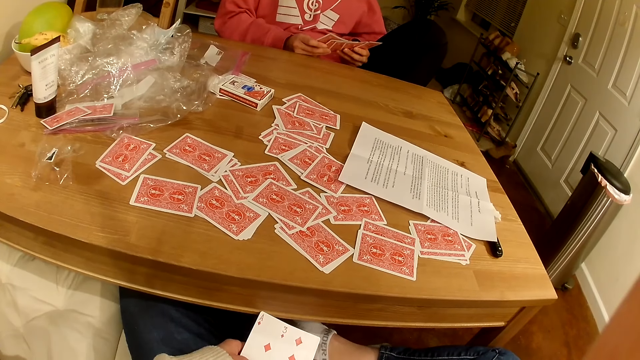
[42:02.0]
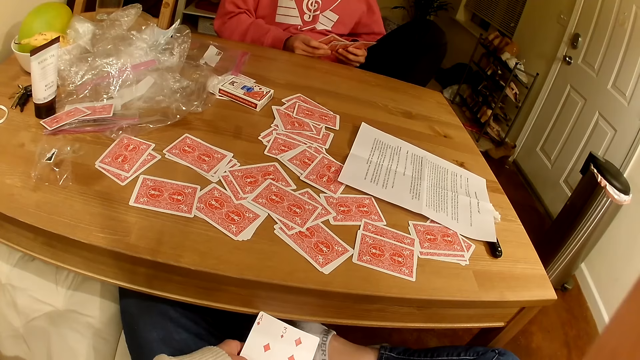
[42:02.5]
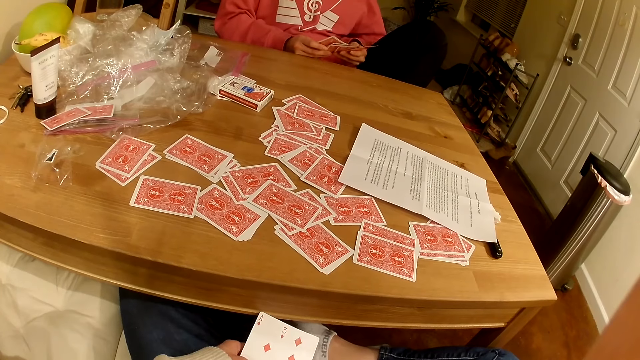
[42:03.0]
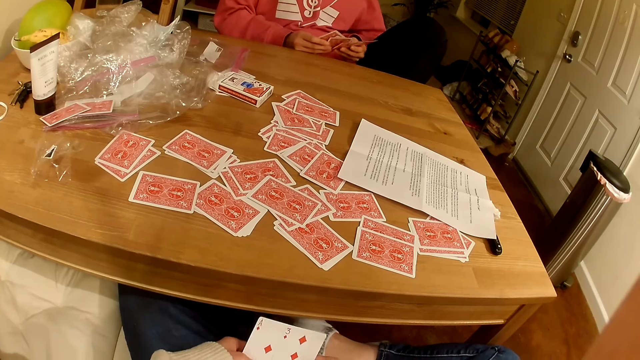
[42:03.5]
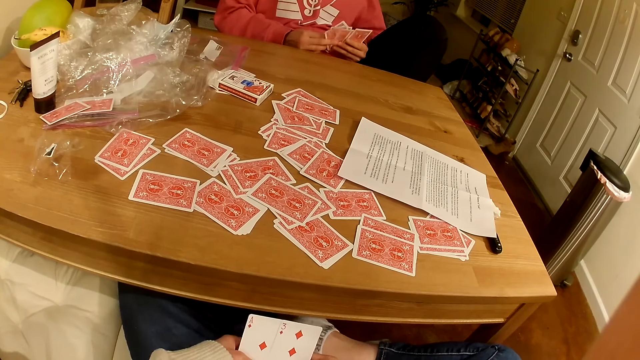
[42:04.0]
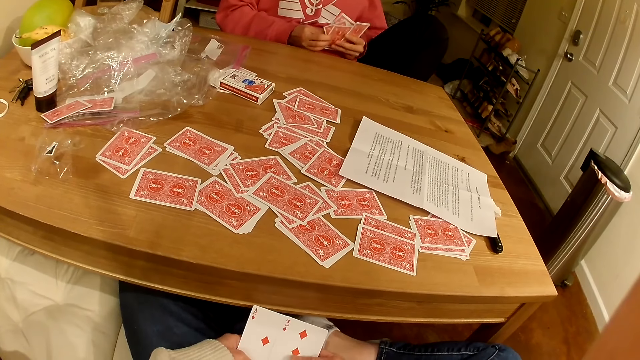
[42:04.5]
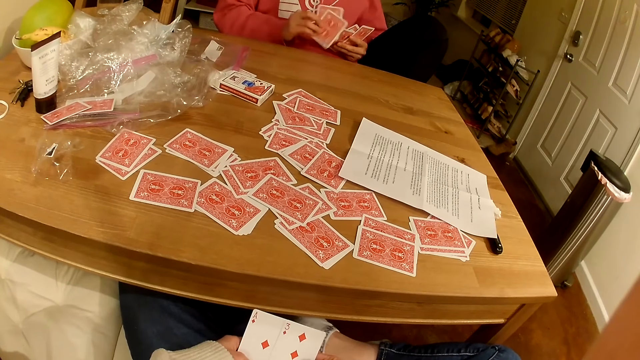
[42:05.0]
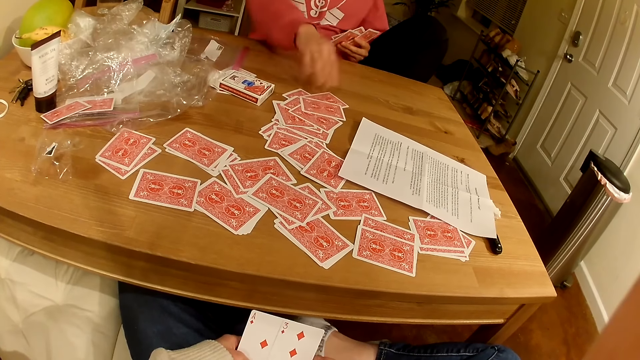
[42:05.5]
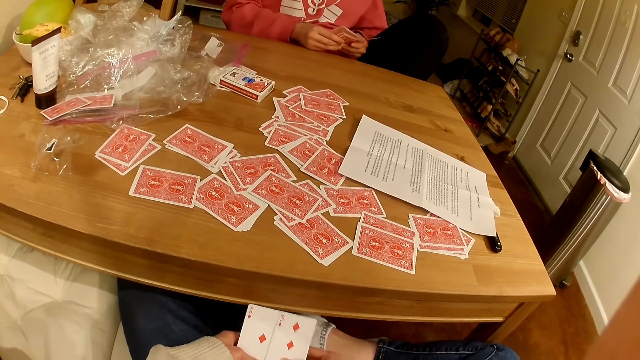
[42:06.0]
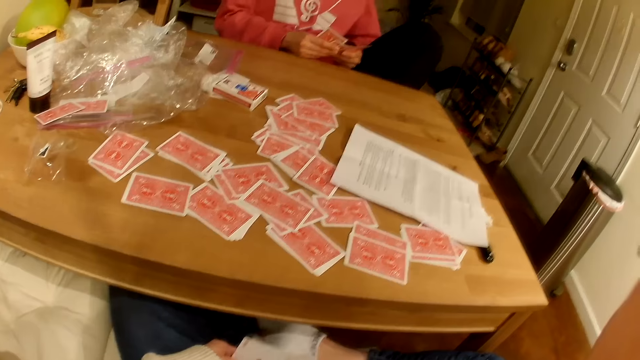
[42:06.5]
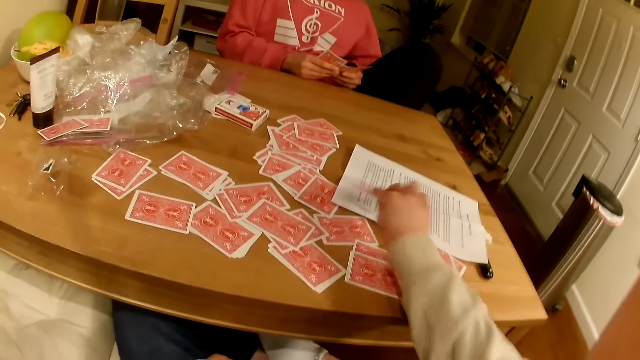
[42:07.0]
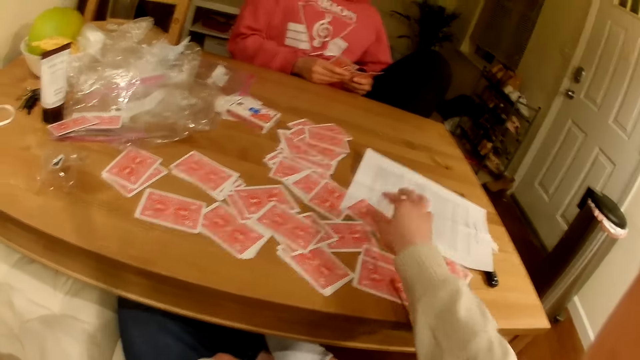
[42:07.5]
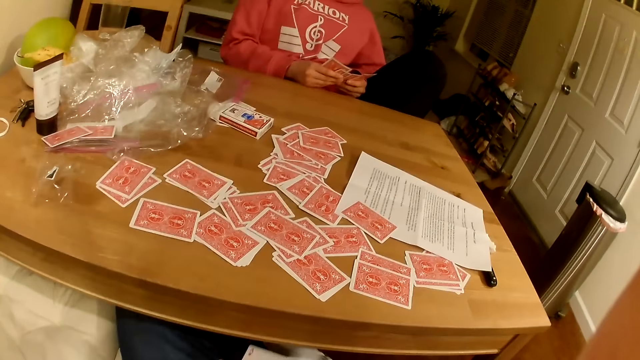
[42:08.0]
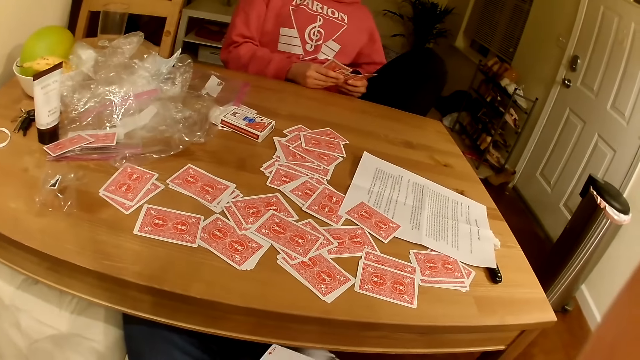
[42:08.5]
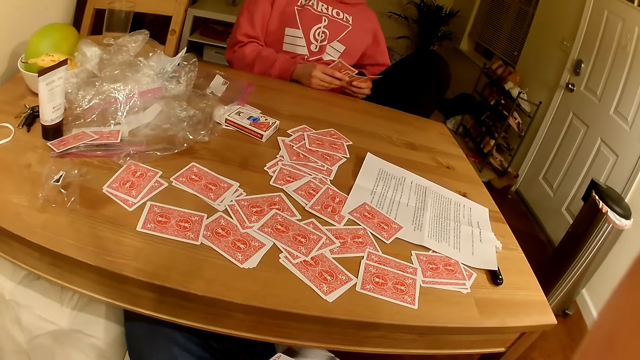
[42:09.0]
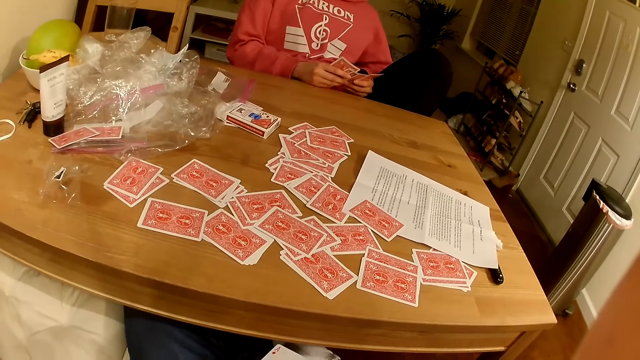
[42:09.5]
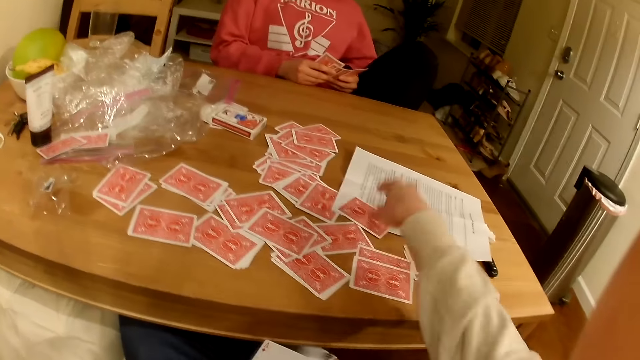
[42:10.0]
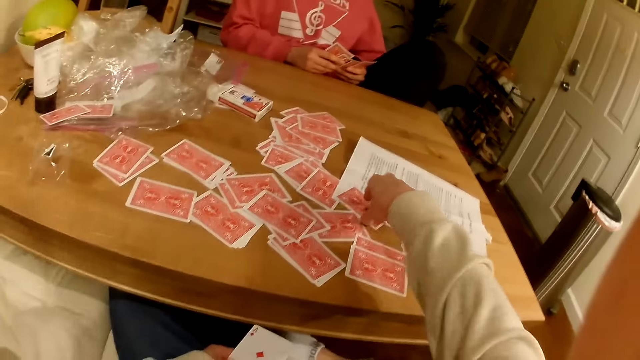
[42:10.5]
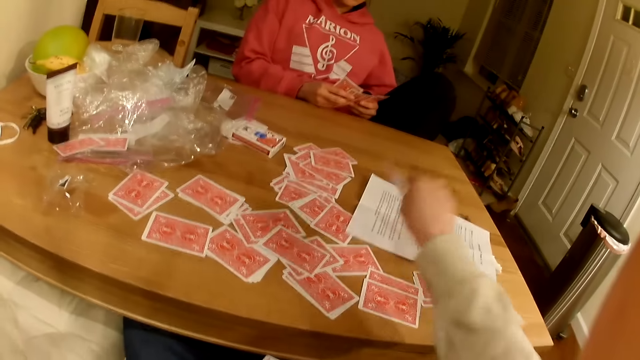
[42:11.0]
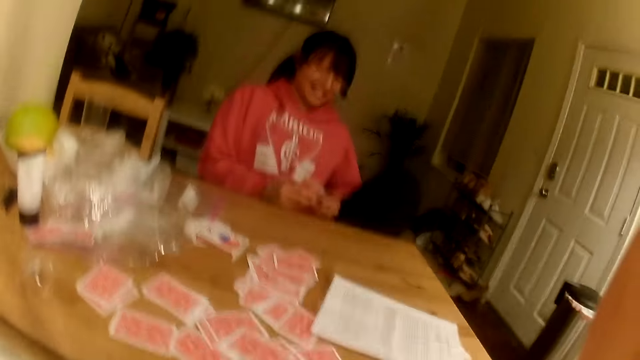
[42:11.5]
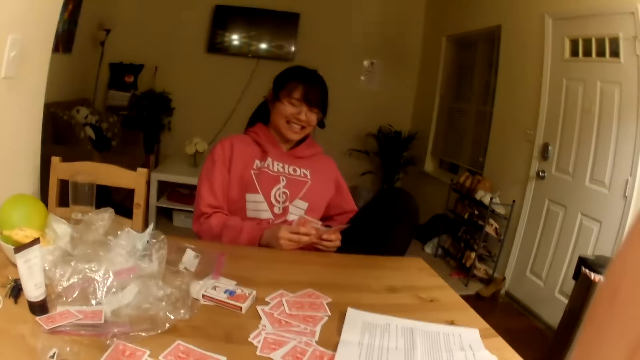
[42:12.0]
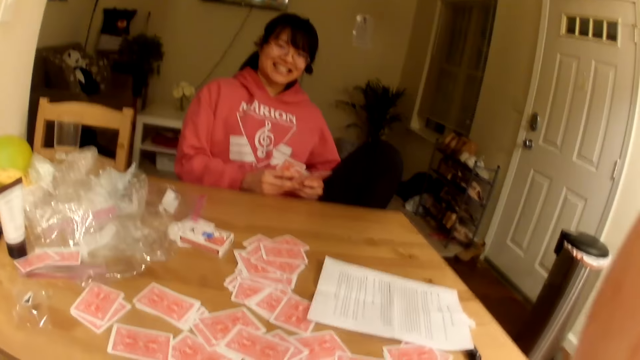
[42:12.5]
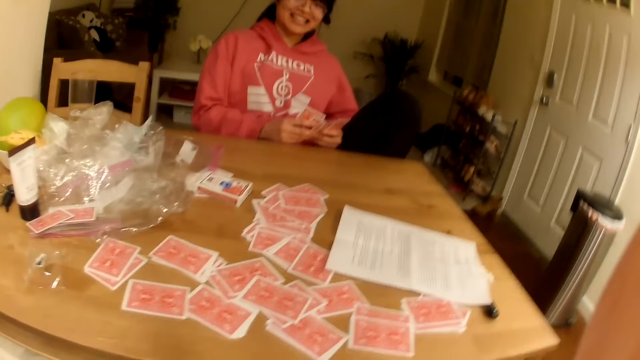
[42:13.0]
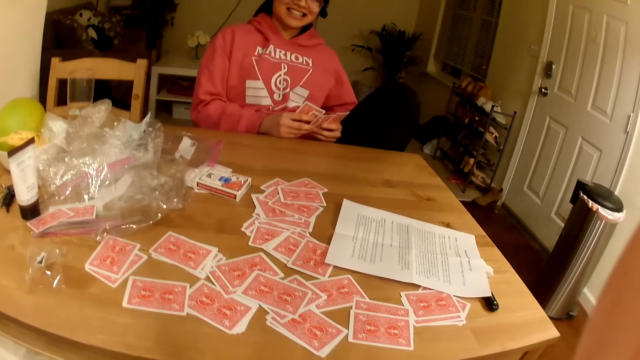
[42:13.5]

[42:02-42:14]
A lady puts playing cards on the table. The camera wearer puts a playing card on the table. They look at the lady. They pick playing cards from the table.

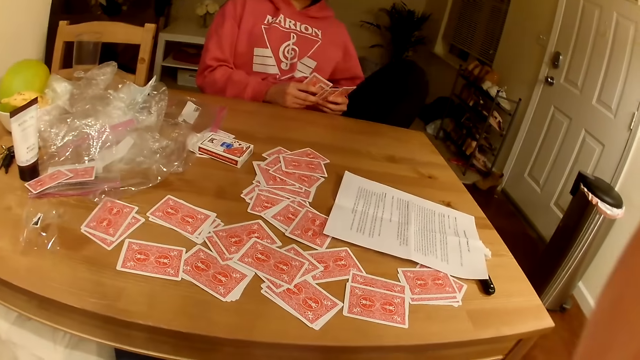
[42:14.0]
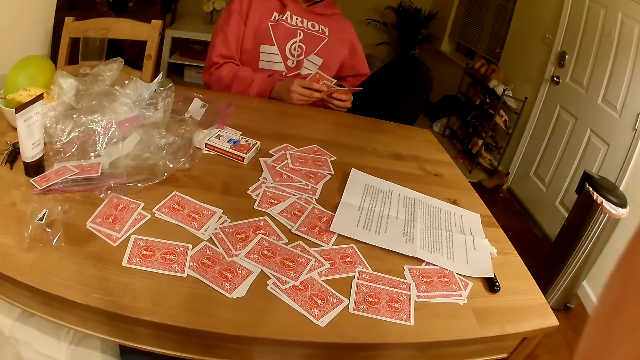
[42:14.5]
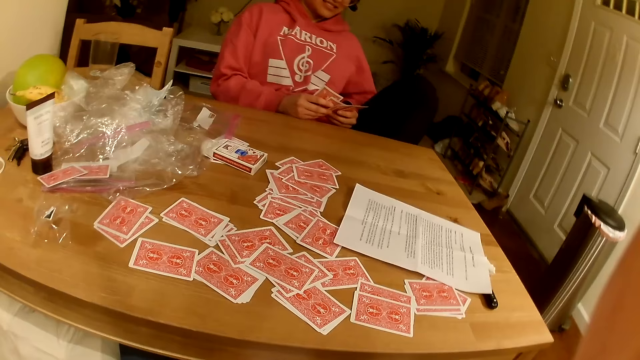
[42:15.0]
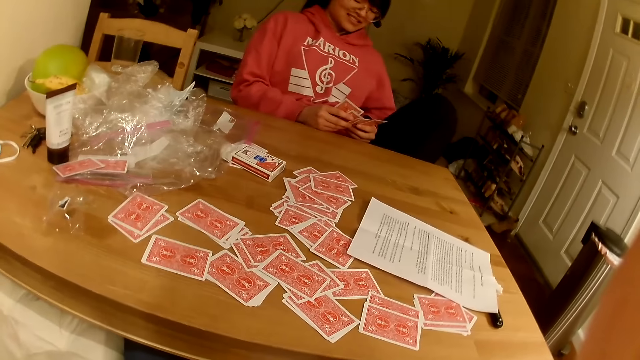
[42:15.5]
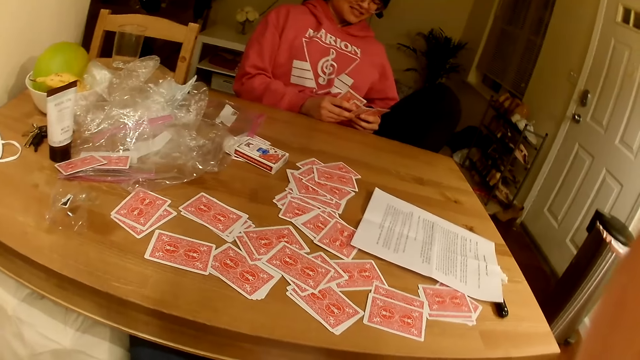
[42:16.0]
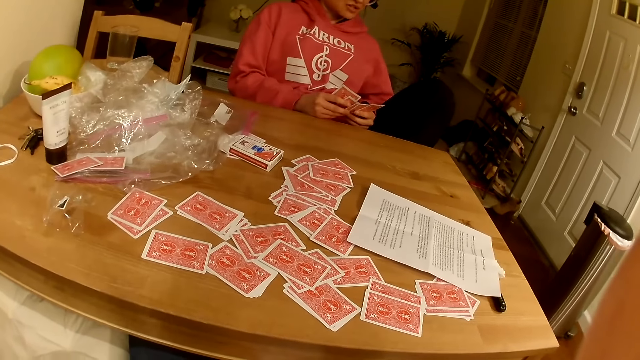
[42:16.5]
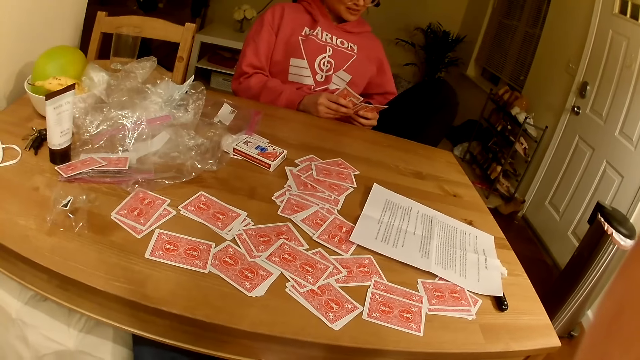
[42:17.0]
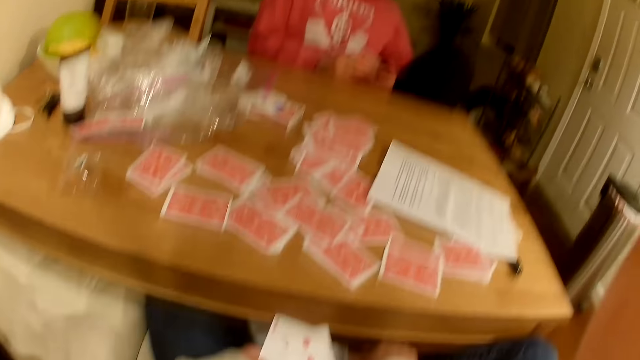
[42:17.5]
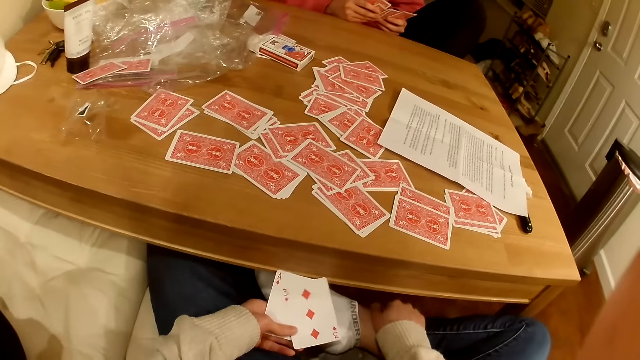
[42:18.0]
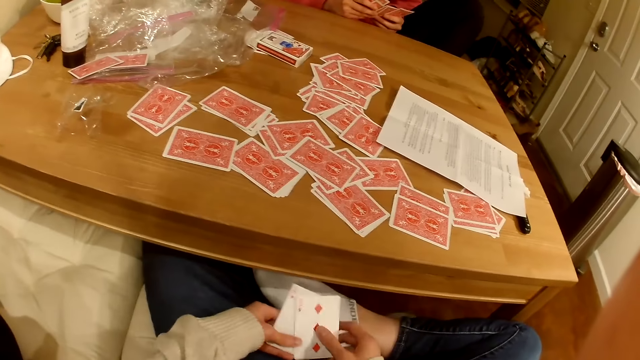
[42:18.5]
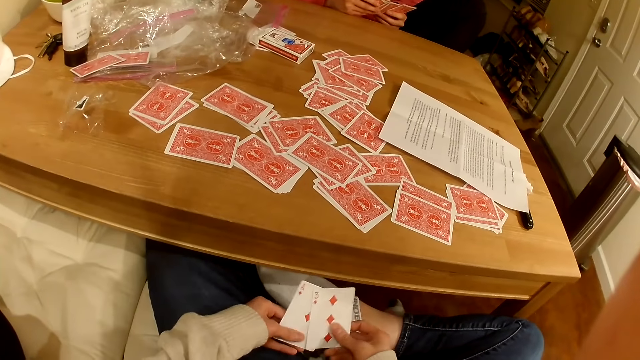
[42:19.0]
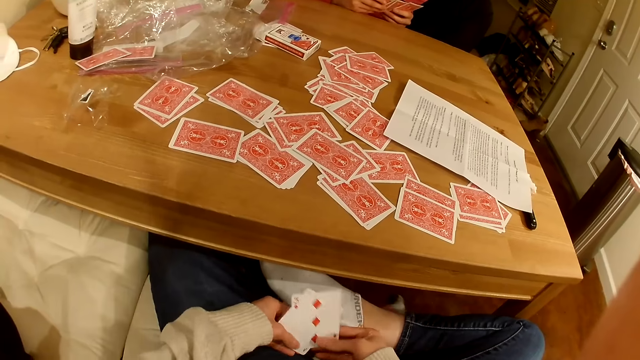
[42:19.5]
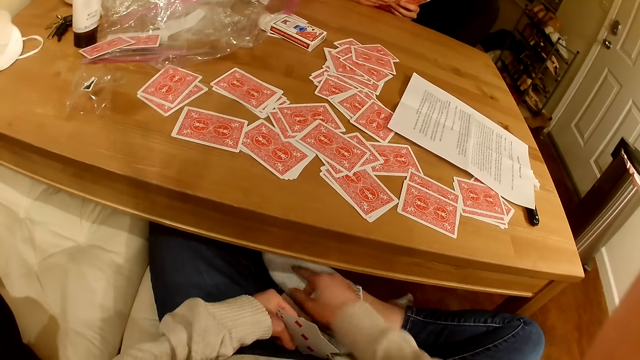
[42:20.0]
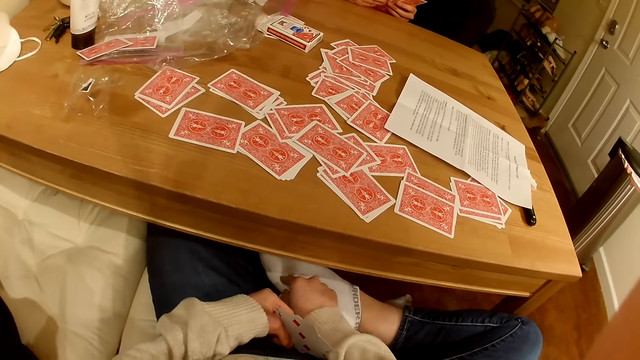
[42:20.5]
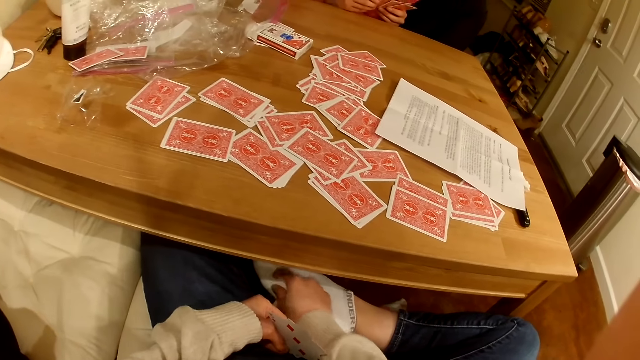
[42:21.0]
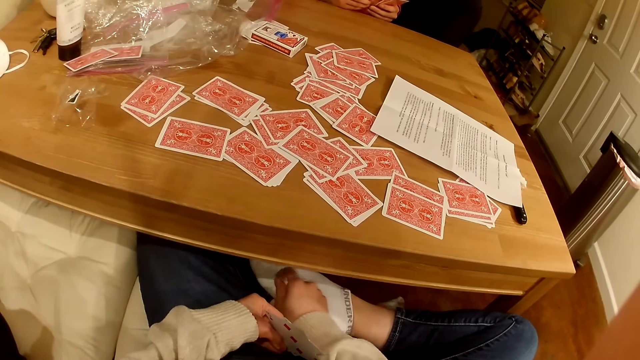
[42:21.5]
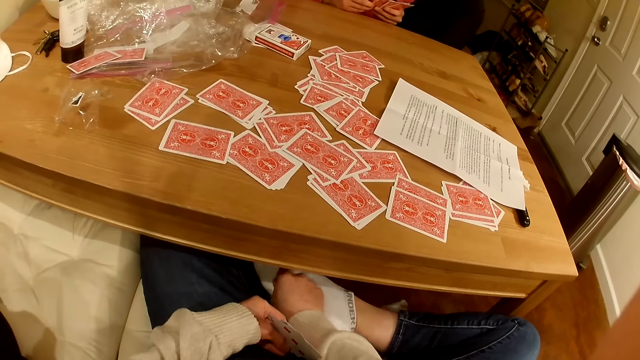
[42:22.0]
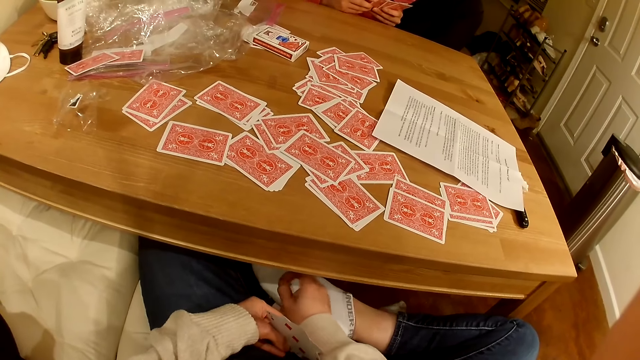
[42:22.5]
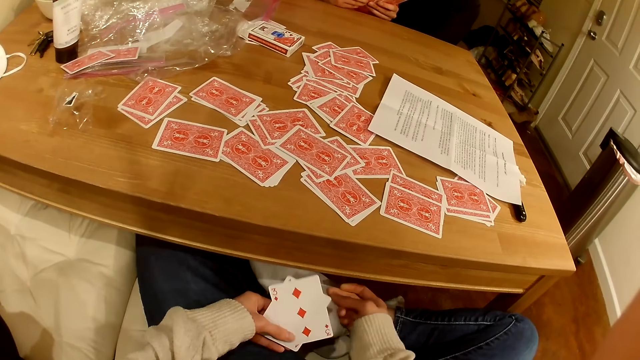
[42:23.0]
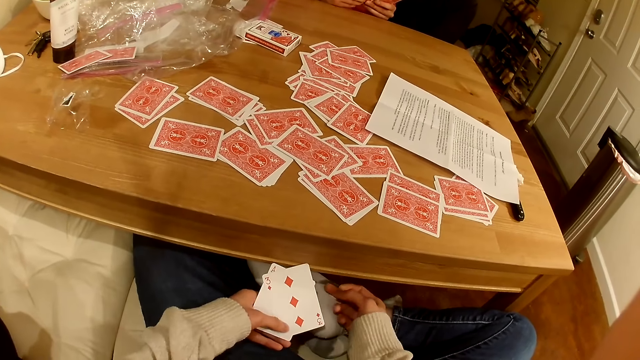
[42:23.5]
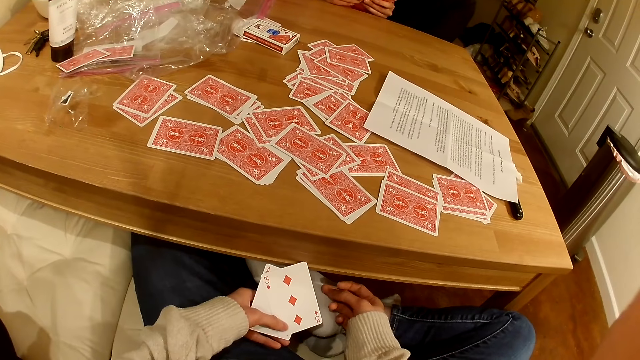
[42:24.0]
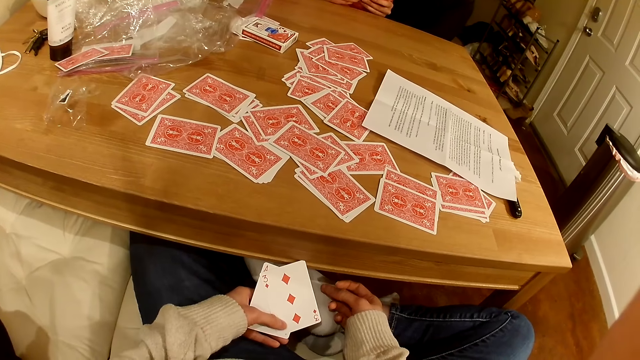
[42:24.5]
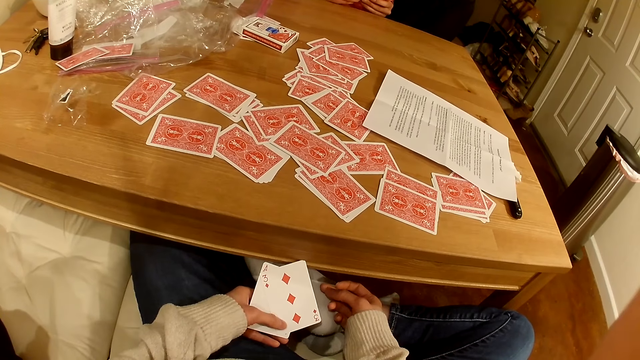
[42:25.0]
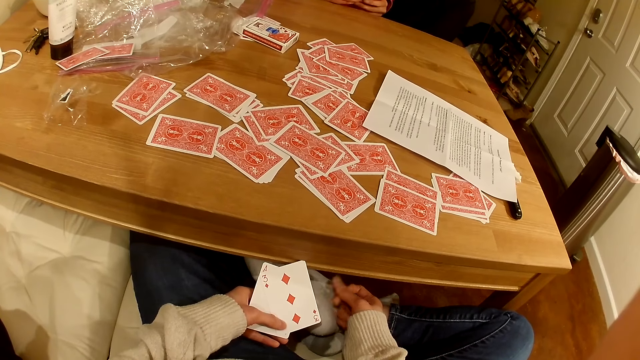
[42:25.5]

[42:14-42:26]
The camera wearer looks down at the cards. She scratches the socks on the leg. She removes dirt from her socks. She looks down at the cards.
